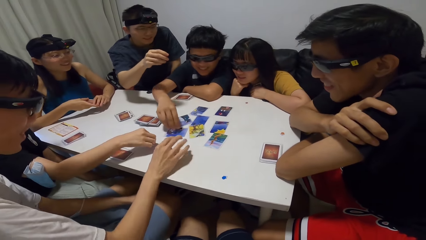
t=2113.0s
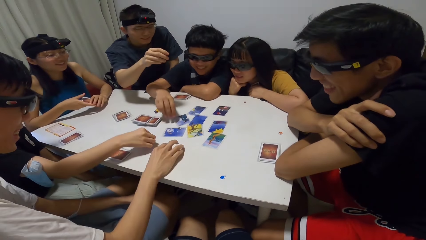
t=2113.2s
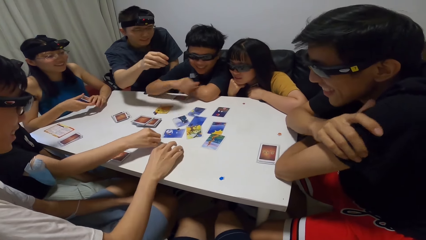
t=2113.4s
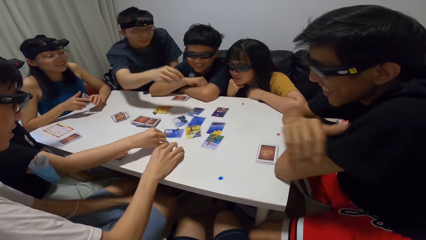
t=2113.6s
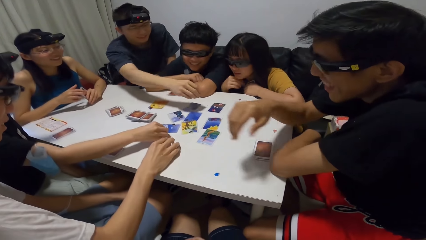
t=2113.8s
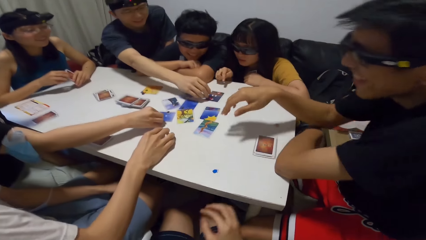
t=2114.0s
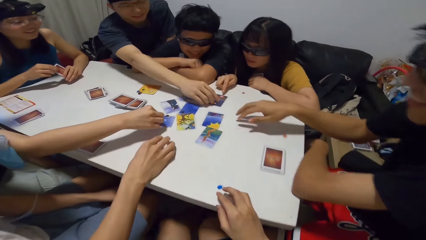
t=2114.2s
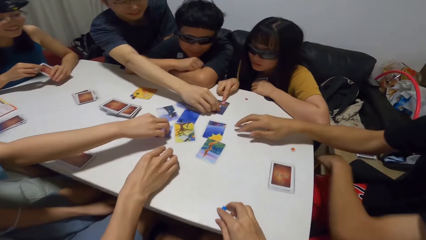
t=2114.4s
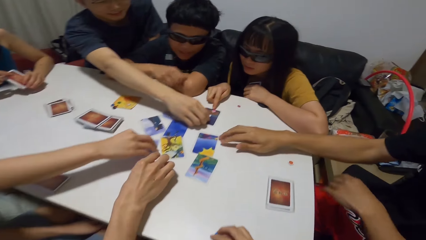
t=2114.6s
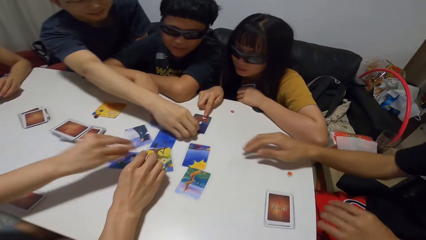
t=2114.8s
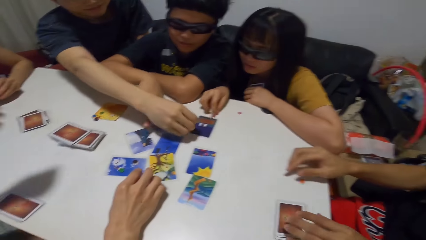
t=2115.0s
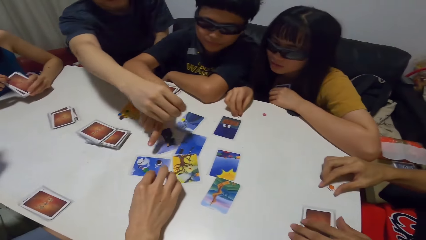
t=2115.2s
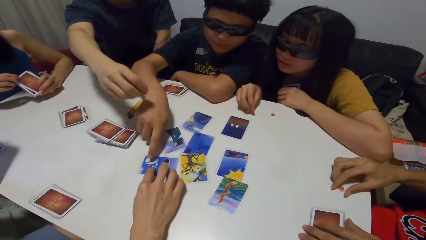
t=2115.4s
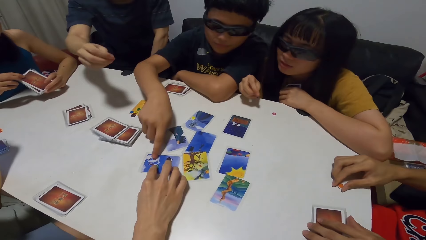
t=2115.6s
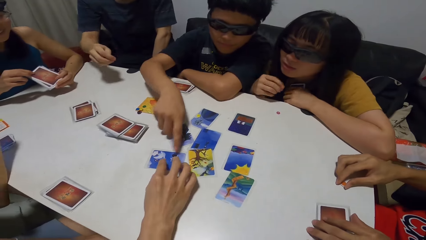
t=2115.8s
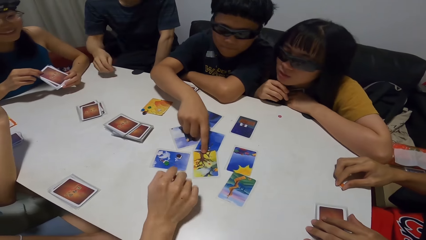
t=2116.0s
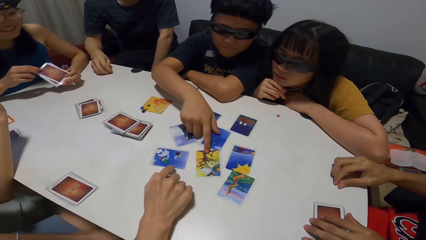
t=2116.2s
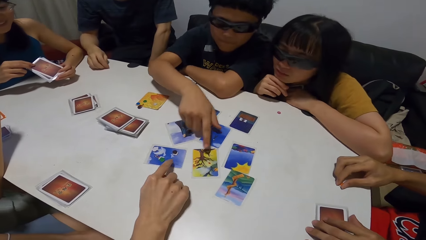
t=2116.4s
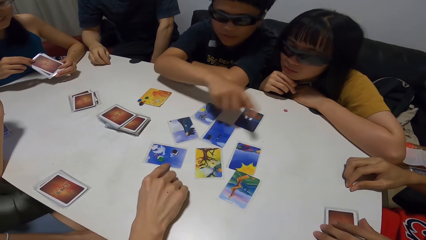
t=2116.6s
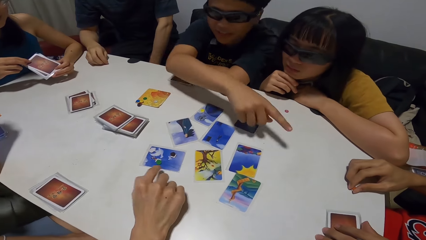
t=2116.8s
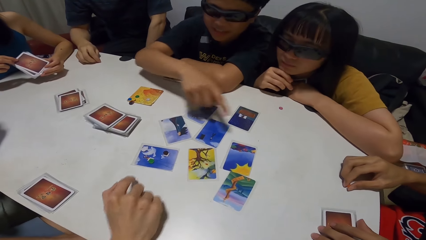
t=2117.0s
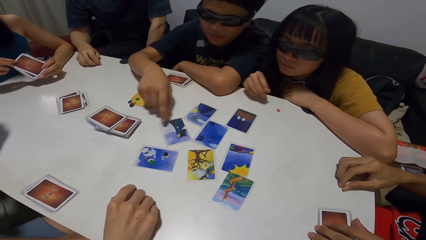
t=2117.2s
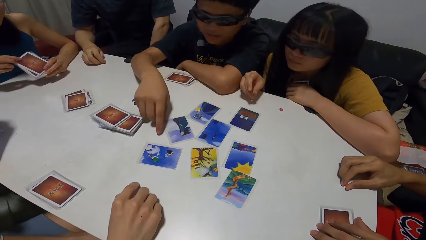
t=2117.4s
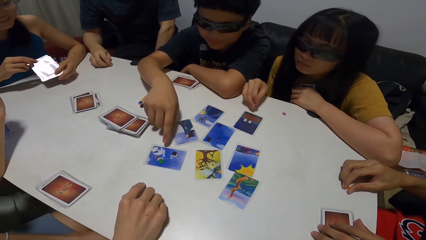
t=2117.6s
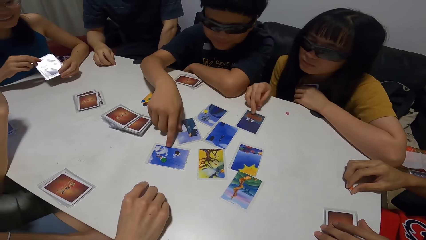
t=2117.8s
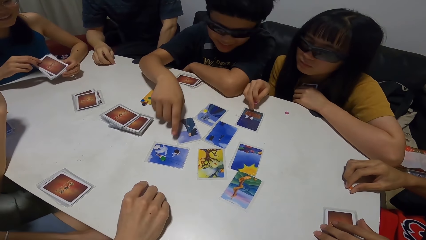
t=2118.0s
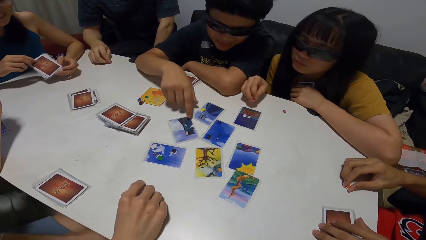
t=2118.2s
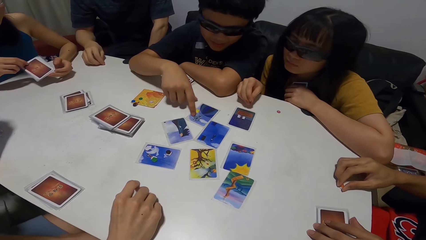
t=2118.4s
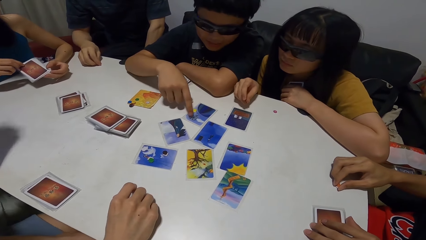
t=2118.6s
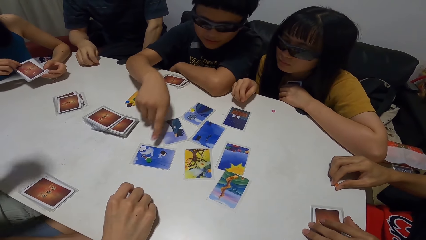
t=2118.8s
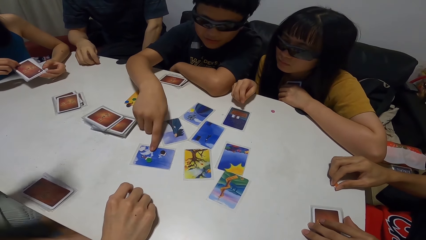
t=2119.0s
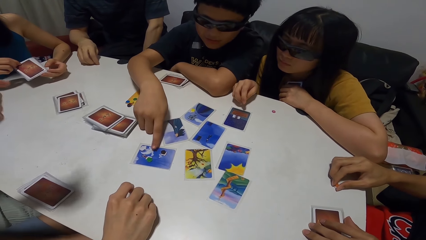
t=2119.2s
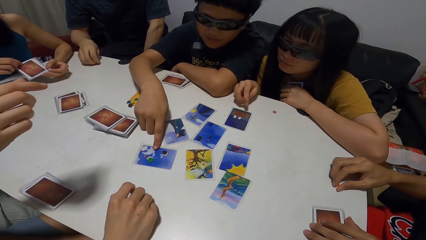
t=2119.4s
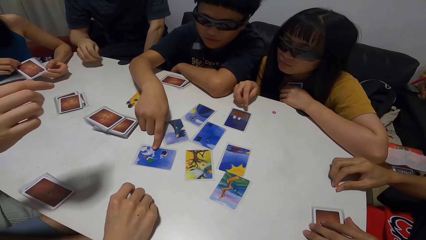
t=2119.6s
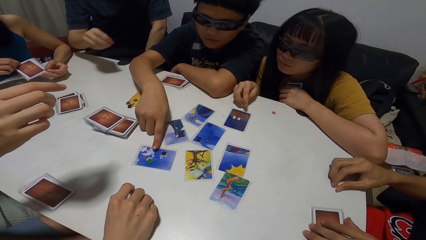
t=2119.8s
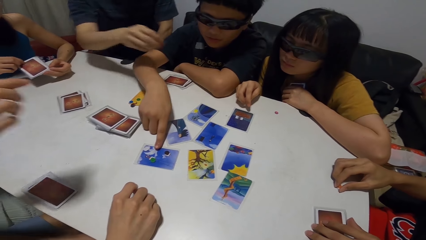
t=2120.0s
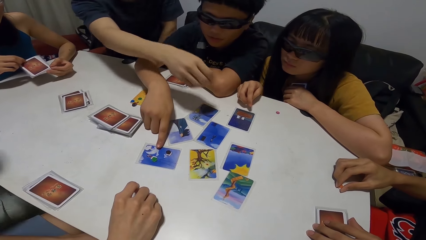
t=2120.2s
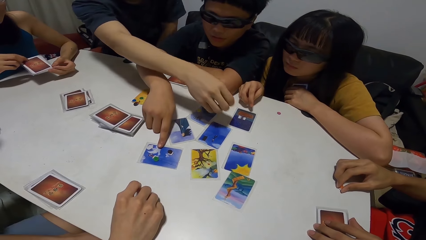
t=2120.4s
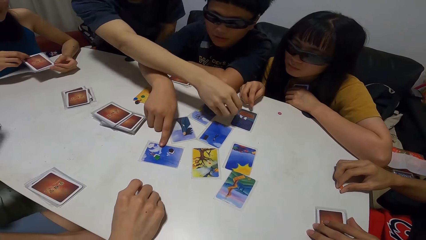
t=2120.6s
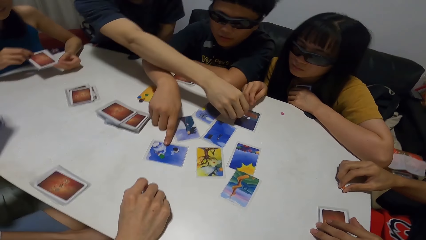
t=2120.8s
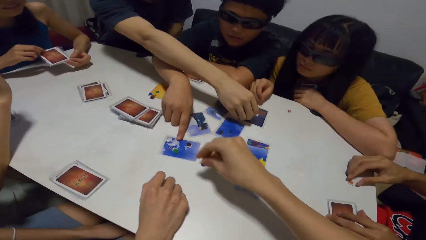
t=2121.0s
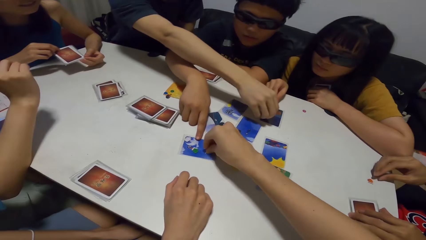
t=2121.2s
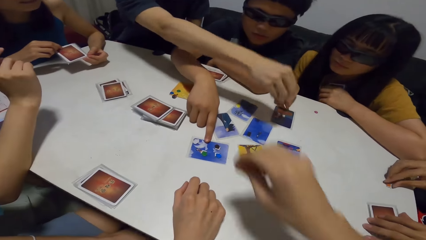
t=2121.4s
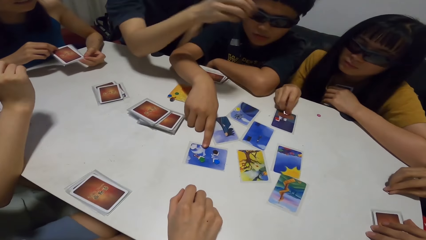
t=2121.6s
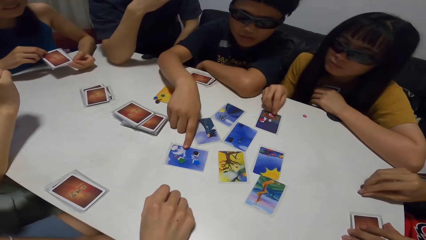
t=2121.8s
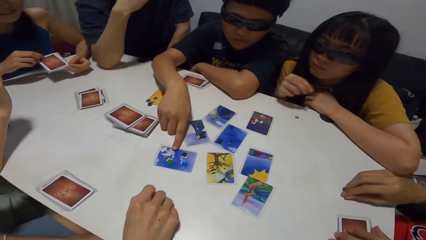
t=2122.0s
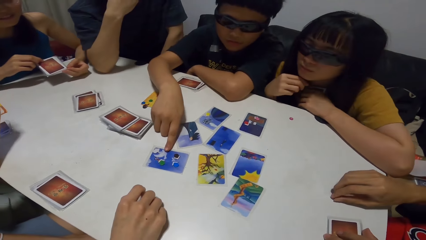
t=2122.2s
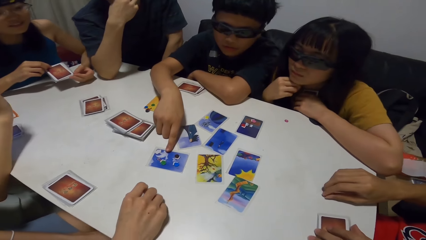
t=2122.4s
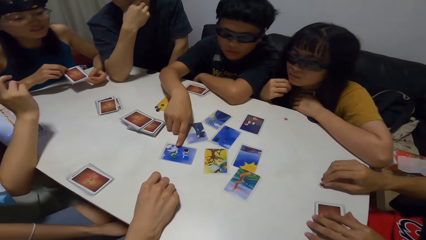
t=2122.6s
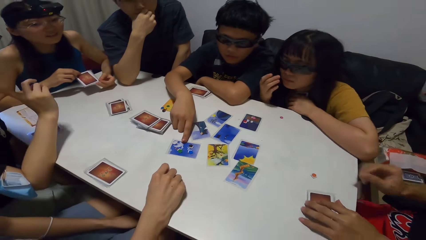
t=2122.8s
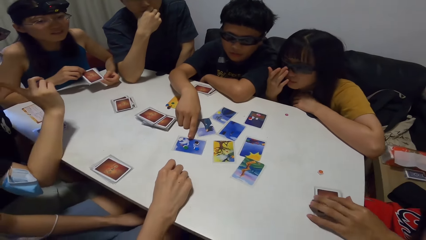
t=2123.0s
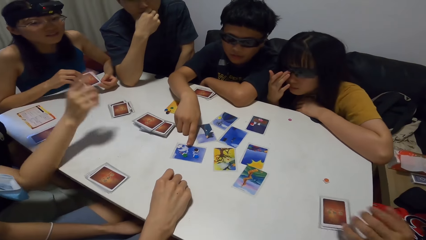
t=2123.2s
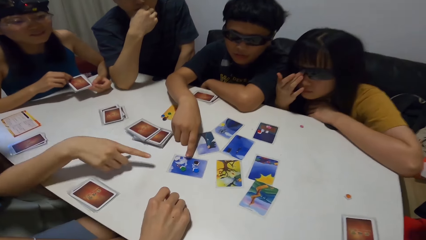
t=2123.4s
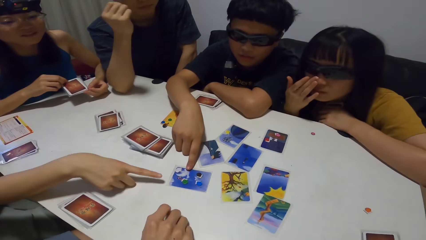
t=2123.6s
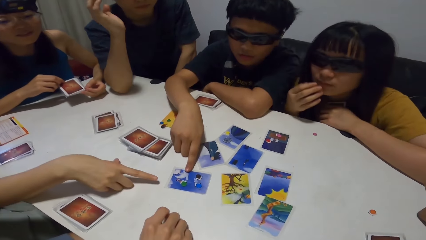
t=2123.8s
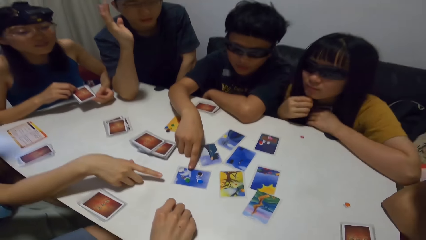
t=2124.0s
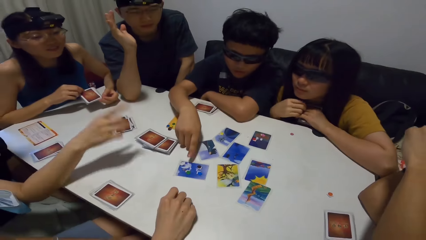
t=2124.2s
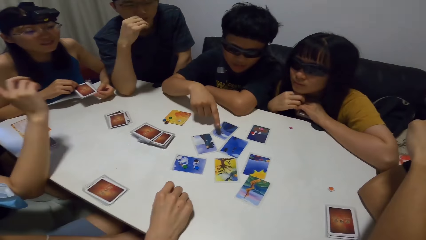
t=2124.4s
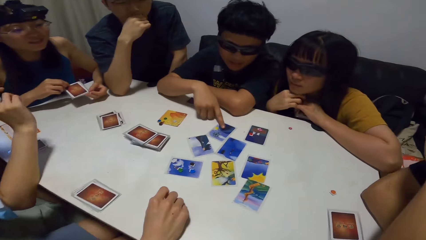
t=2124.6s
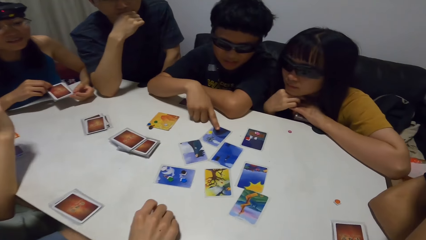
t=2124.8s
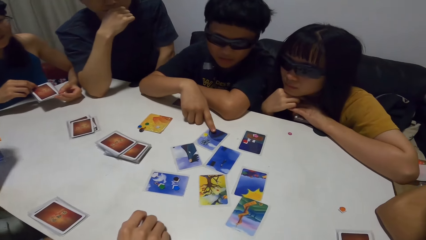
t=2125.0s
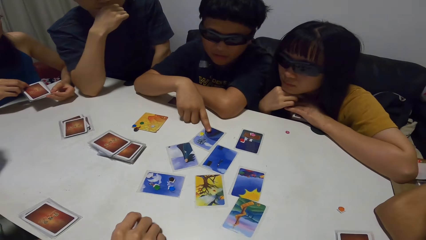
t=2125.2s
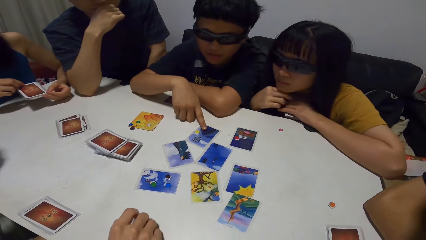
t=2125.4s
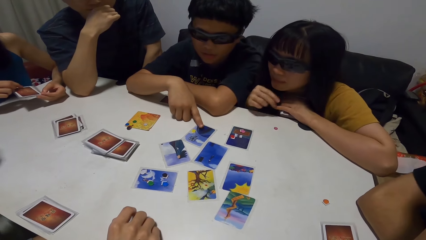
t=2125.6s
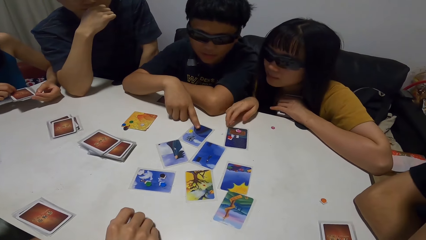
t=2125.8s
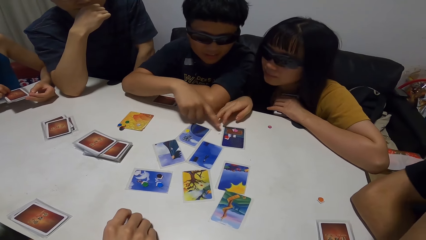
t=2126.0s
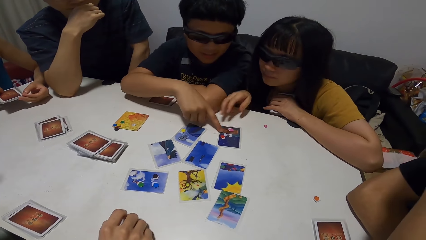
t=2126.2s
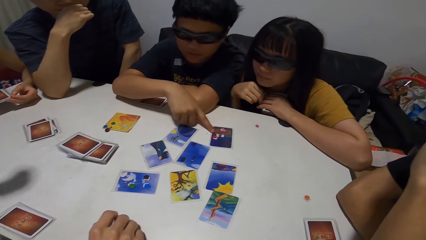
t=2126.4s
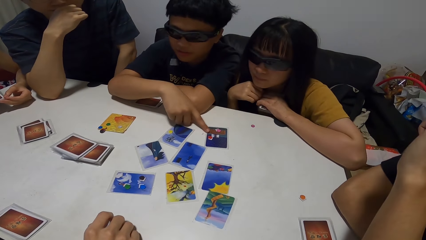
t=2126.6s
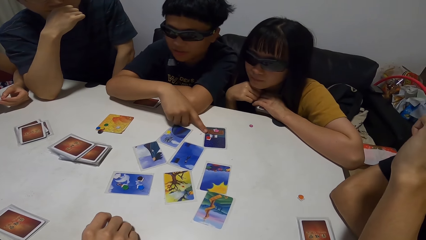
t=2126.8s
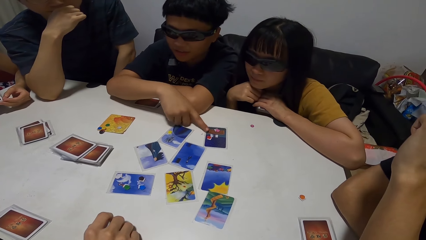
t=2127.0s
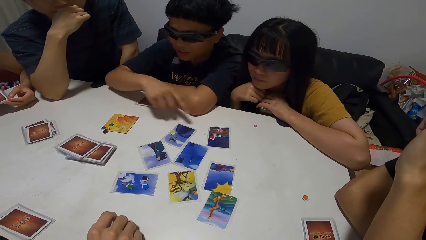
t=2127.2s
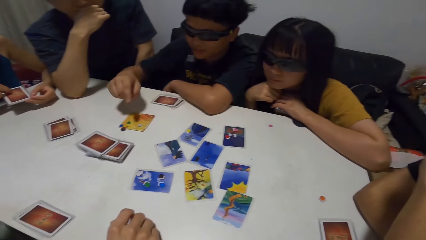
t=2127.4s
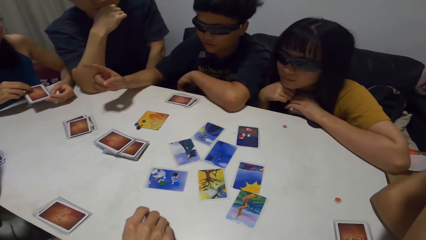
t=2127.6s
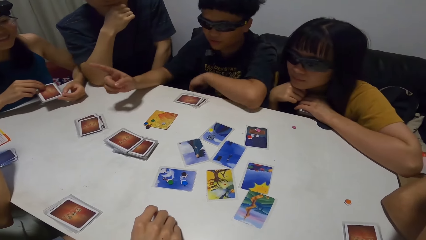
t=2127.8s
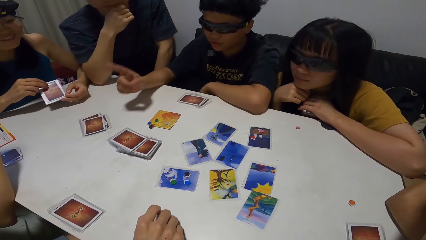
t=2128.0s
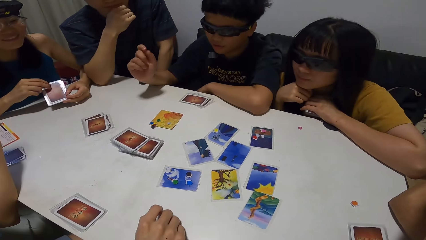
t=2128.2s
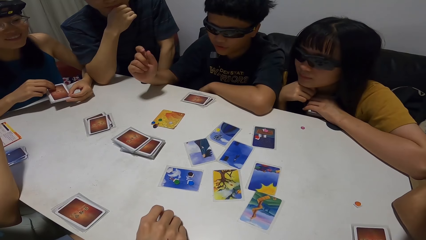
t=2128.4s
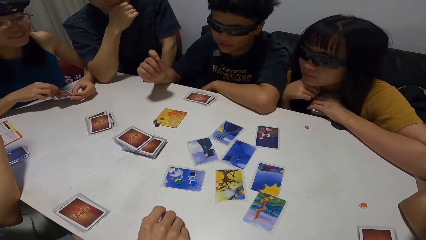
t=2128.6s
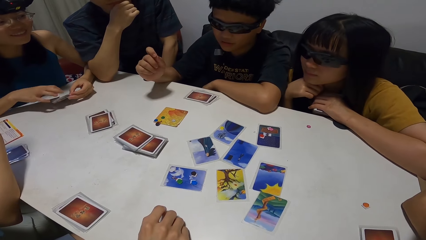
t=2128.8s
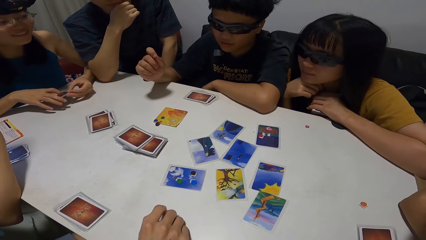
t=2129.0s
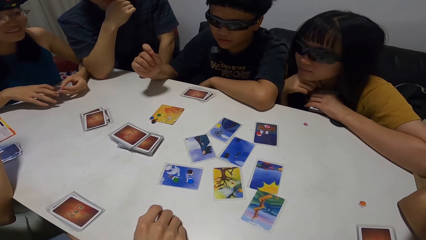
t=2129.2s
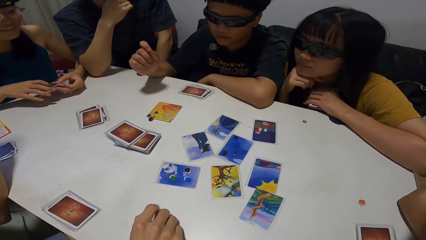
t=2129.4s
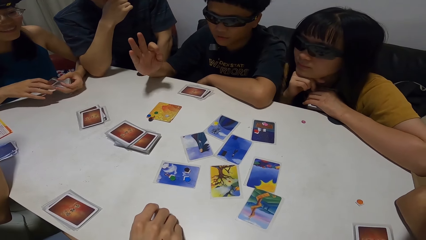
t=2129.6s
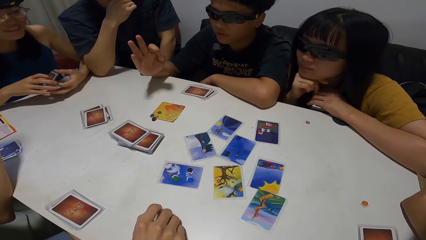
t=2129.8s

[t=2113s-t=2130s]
The second man drops the card on the table. The third lady picks a paper from the table and drops the paper on the card. The camera wearer picks up the paper from the table. A fourth man picks the paper from the card. The second lady picks a paper from the card. The third man sorts cards on the table and points on a card. The first man touches a paper on the table. The second man touches the card on the table. The fourth man holds the paper on the table. The camera wearer drops the paper on the card. The fourth man drops the paper on the card. The first man moves the paper forward. The second lady drops the paper on the card. The fourth man touches his mouth with his right hand. The first man removes his right hand from the table. A lady points at the first man. The second lady adjusts her glasses. The first man removes his left hand from the table.
